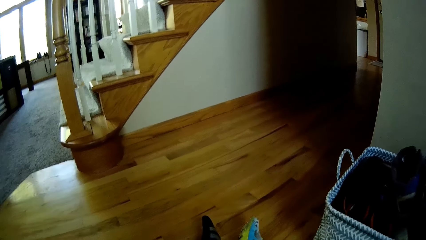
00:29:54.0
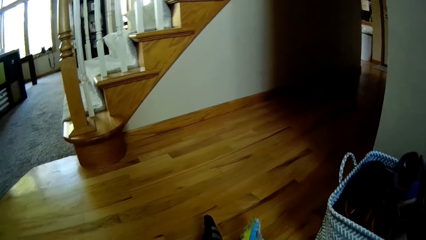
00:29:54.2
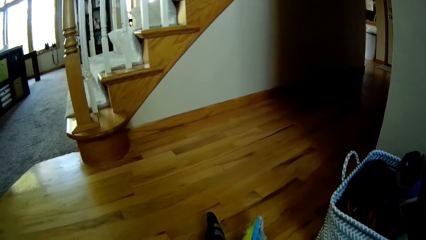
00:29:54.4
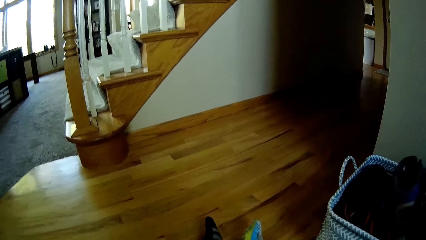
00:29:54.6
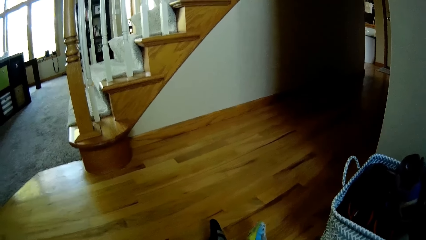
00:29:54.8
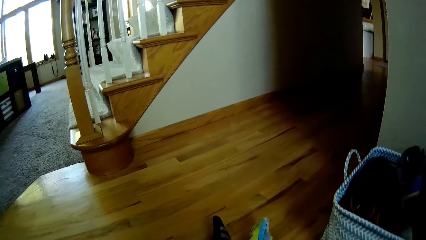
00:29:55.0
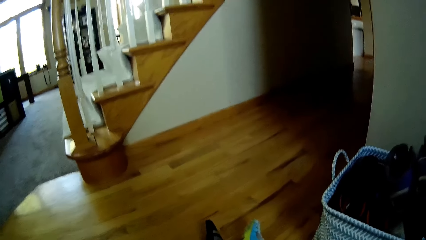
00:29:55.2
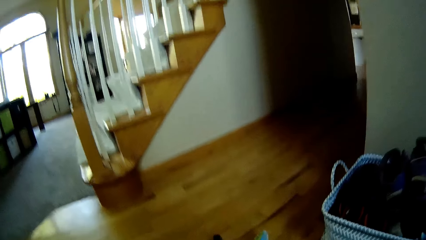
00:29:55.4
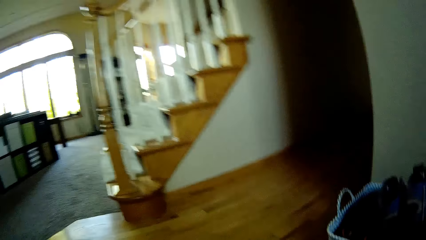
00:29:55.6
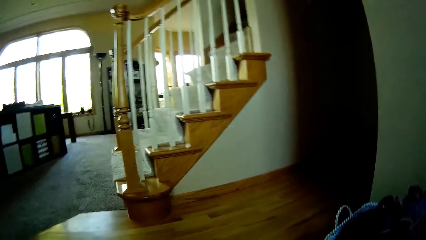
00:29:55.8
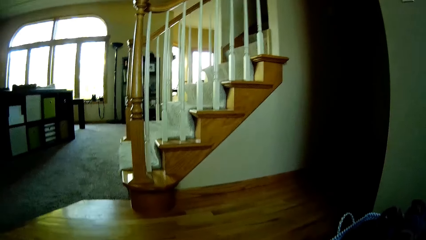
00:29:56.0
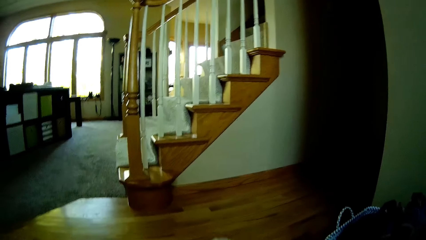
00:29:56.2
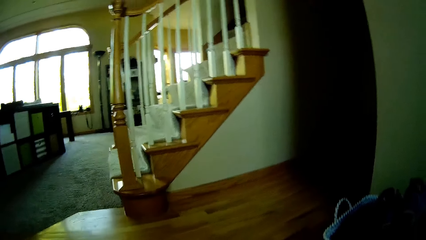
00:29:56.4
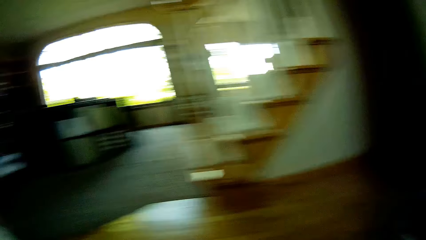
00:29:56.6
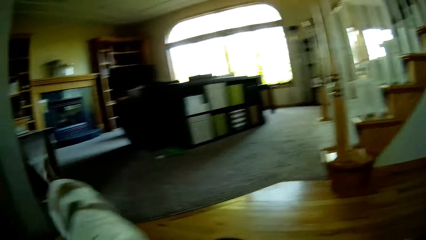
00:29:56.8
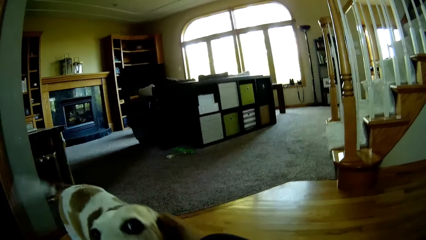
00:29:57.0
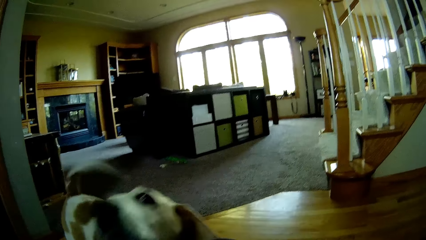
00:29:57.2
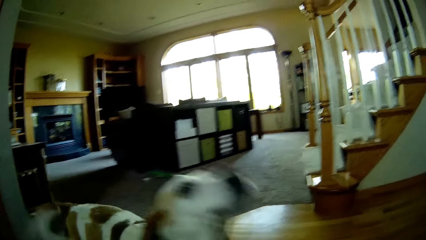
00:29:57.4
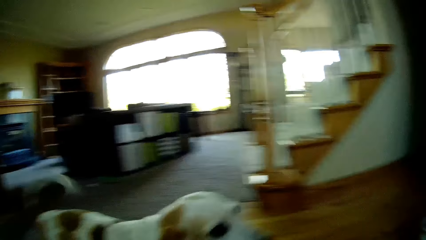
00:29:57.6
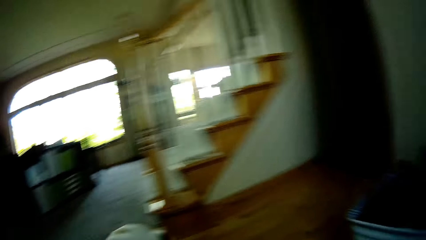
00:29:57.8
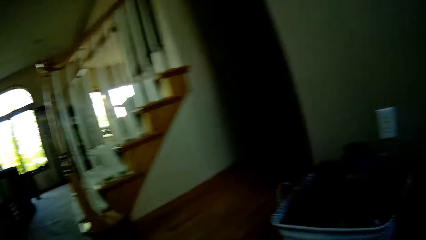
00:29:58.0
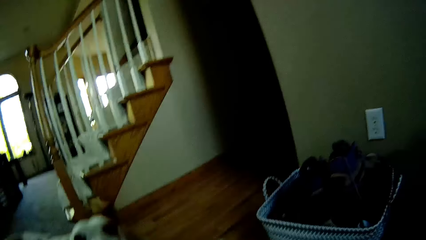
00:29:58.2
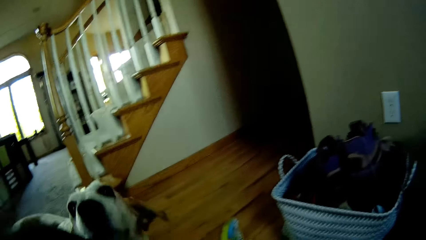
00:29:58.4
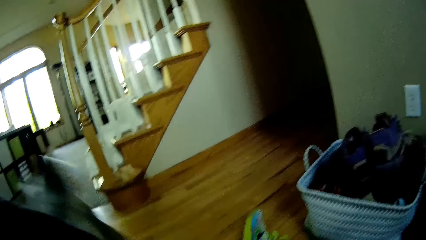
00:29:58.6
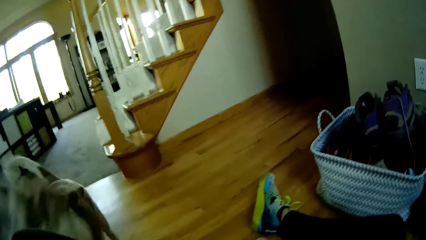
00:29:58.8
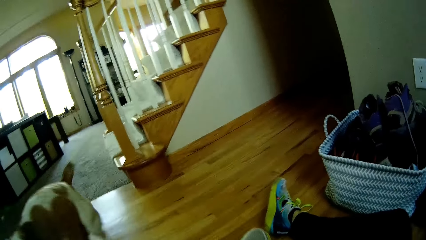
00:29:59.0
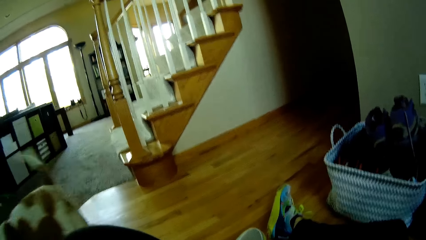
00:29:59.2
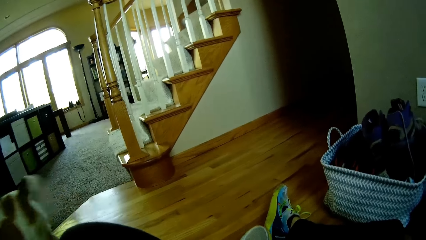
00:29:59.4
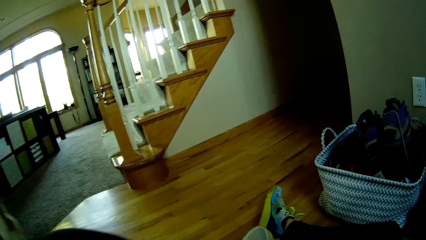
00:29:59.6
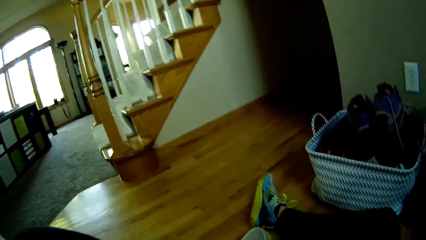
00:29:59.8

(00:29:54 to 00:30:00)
The dog walks towards the camera wearer. The camera wearer plays with the dog.
